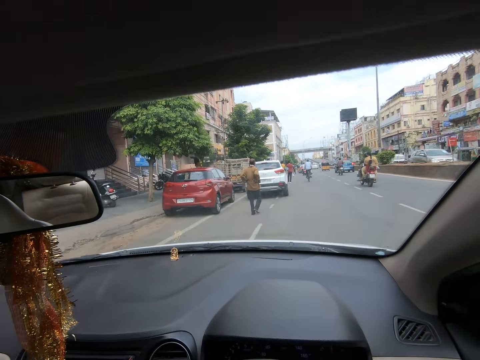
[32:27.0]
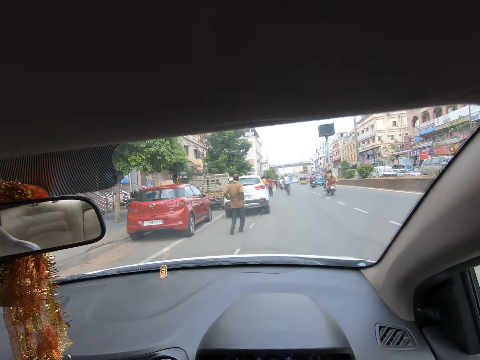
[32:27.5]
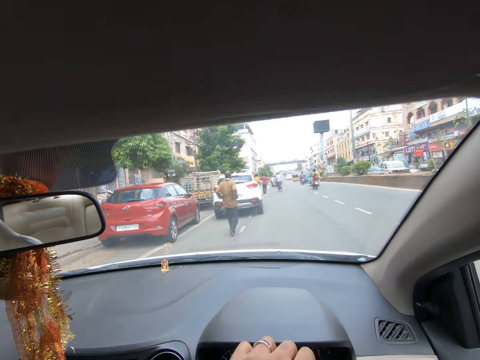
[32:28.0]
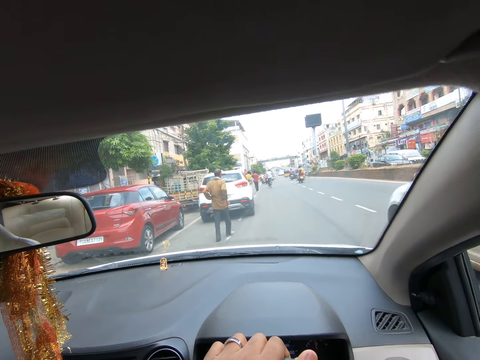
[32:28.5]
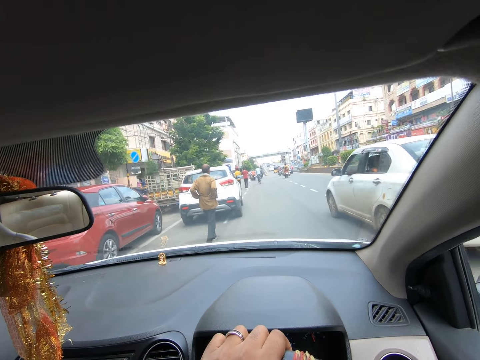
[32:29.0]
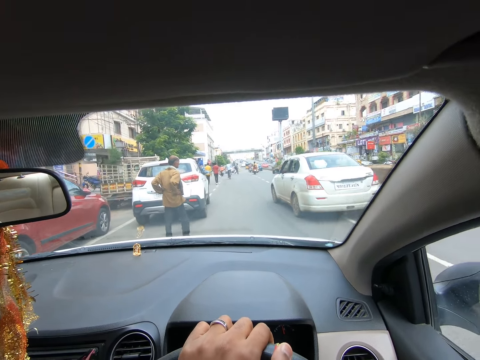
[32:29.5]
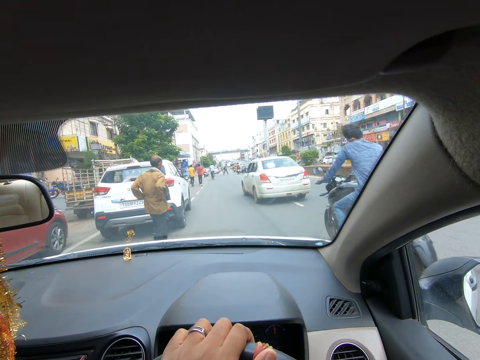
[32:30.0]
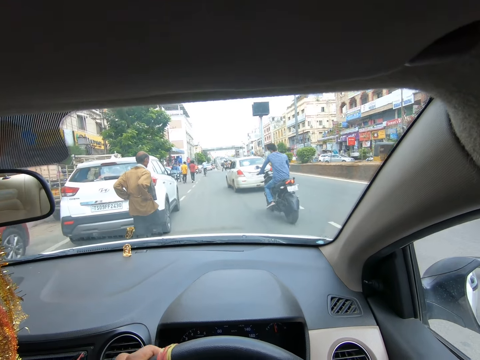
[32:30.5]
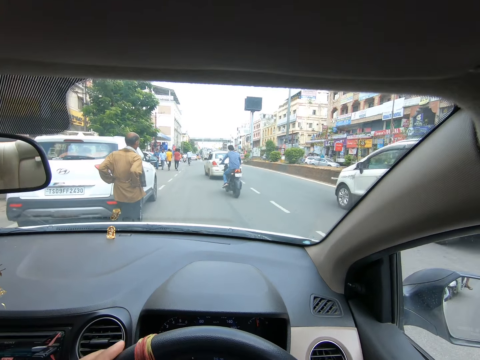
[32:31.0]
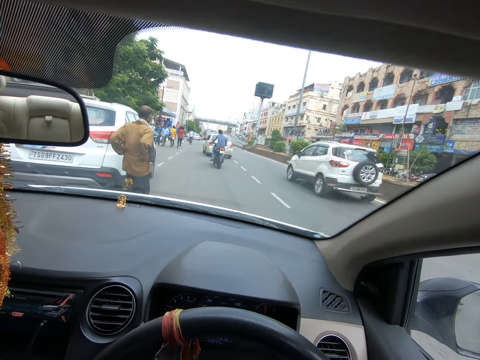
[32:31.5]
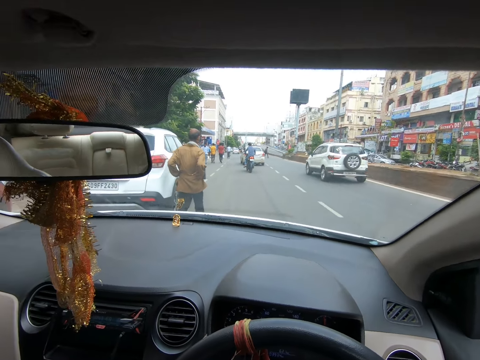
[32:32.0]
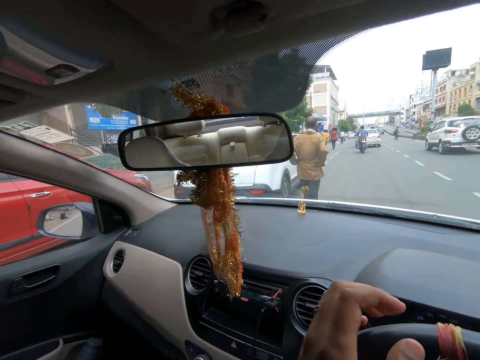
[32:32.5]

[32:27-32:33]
The camera wearer drives the car.

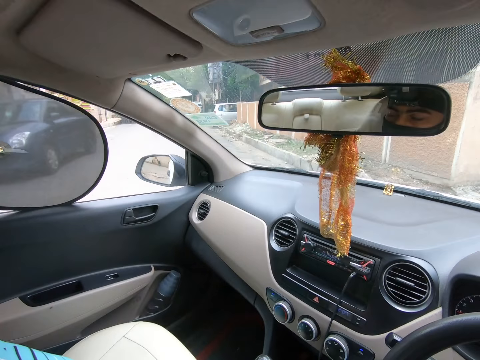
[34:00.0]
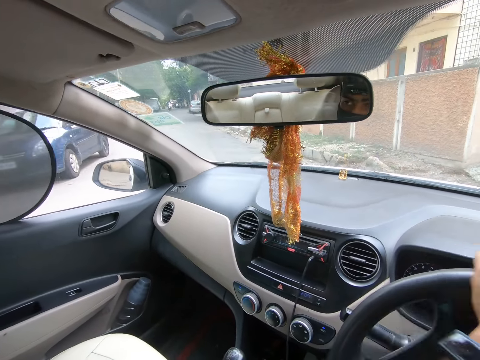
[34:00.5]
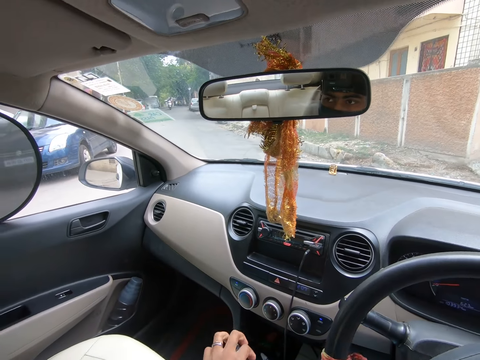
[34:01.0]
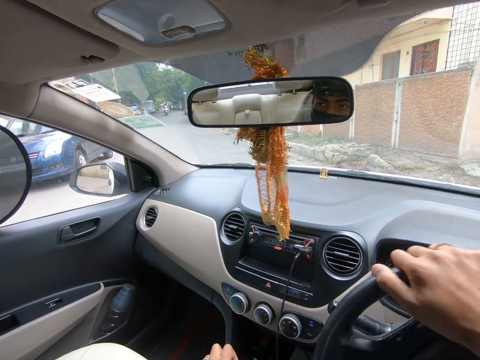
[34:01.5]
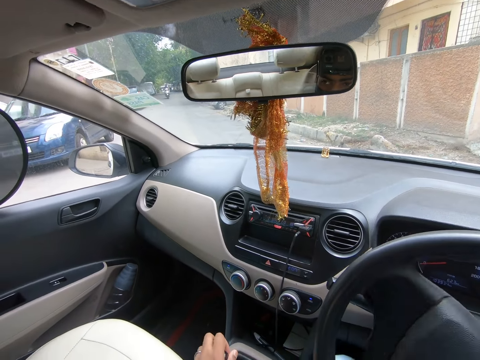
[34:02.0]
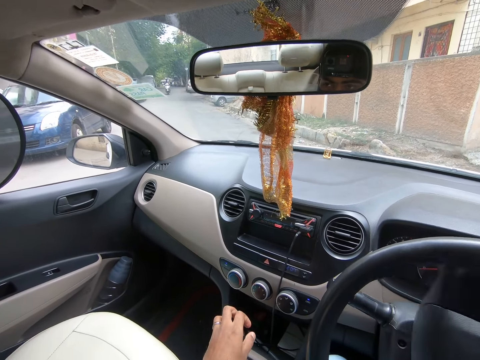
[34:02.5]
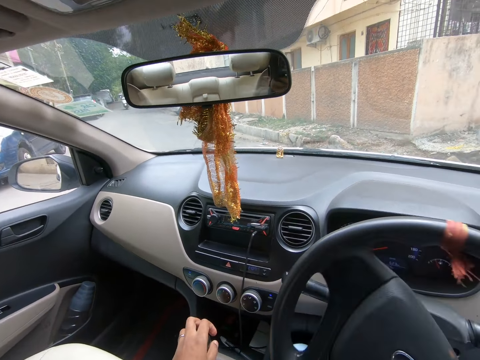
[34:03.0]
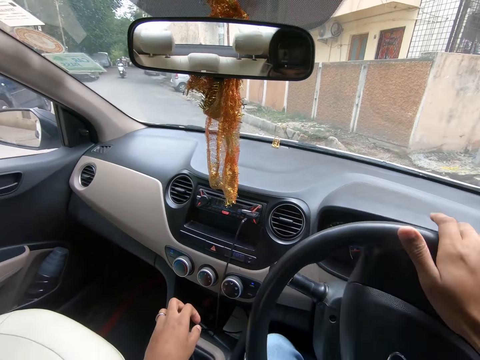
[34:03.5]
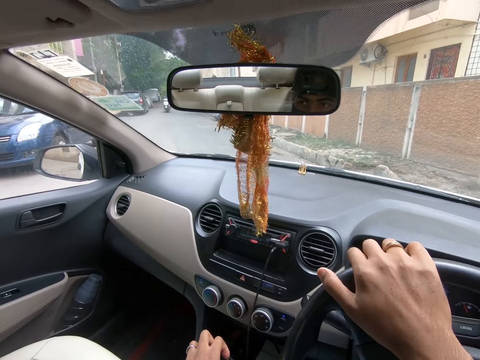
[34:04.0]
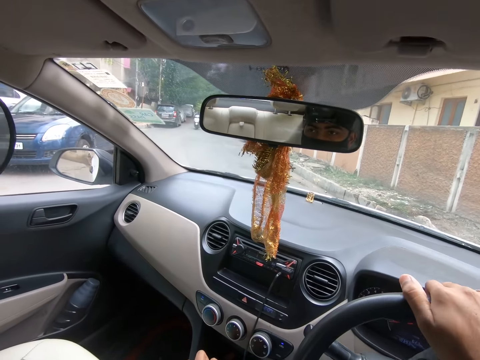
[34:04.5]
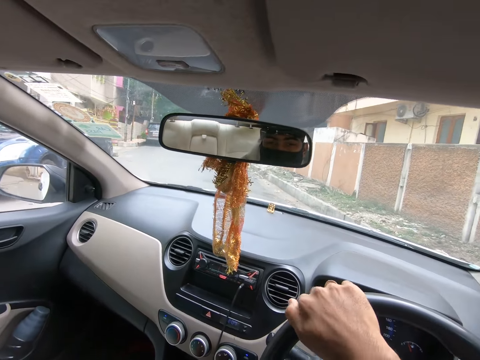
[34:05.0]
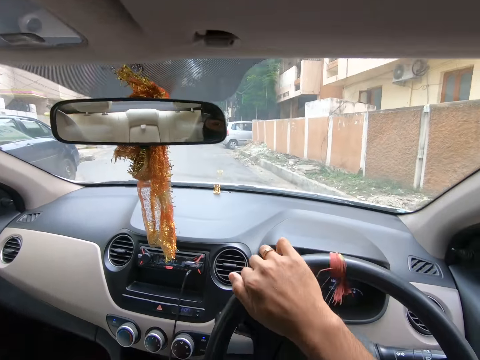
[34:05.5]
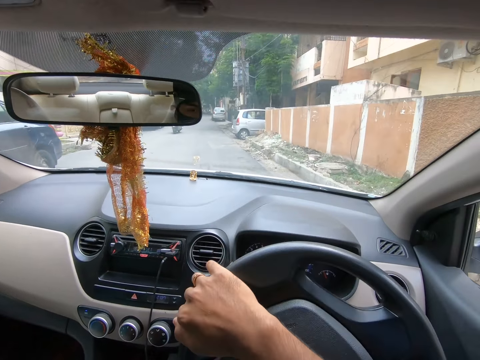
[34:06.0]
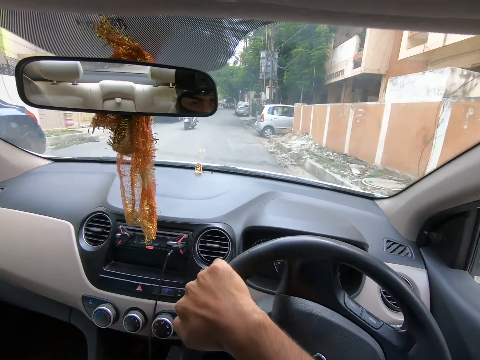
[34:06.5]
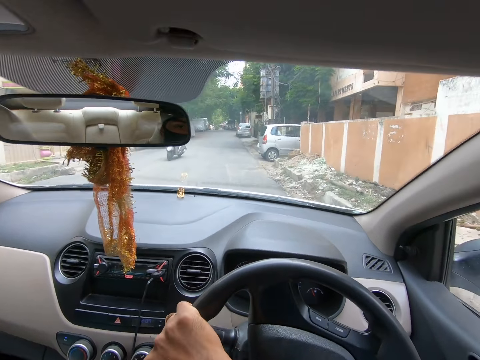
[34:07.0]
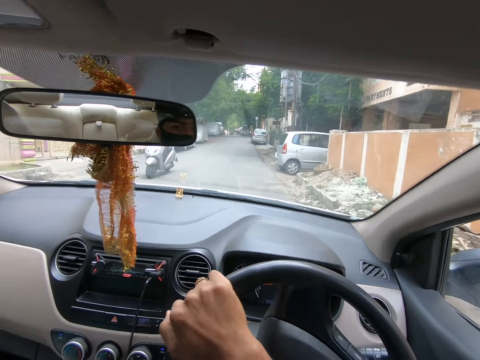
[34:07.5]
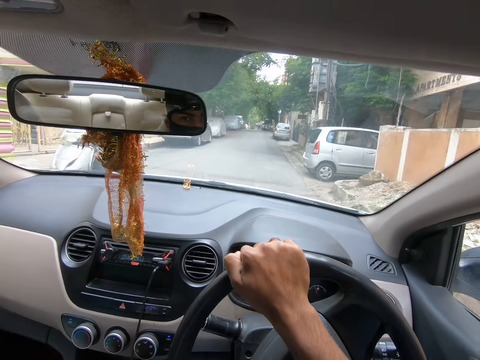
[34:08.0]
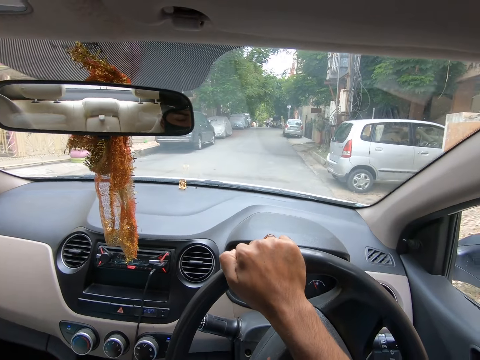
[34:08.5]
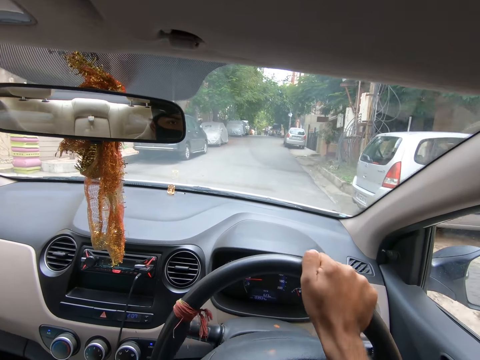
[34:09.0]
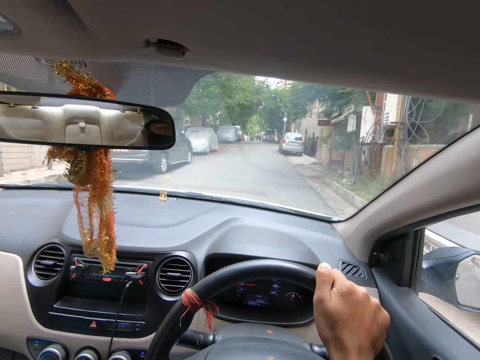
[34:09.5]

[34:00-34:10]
The camera wearer holds a gear. They drive the car.

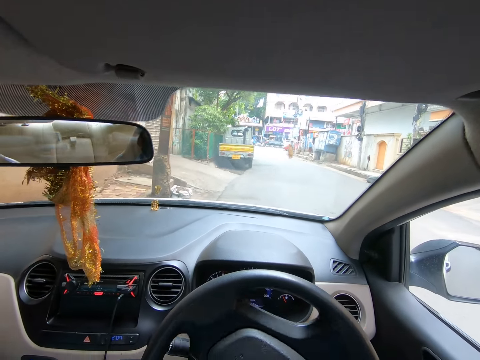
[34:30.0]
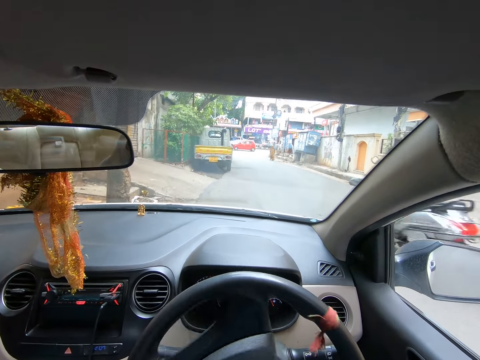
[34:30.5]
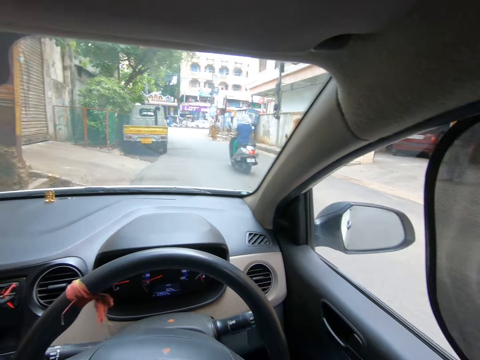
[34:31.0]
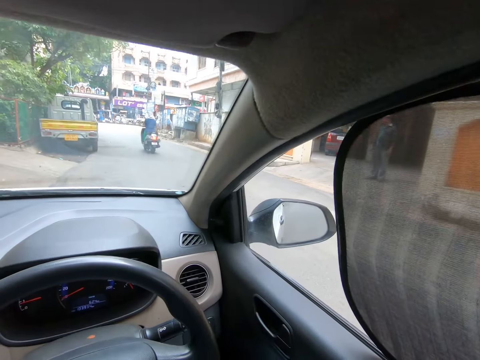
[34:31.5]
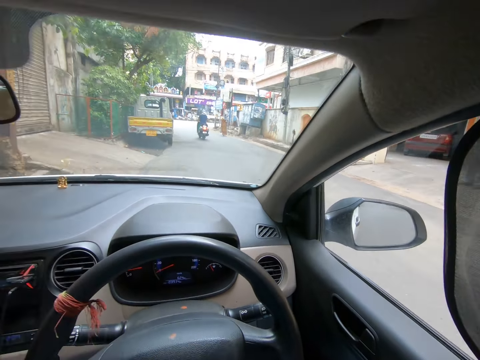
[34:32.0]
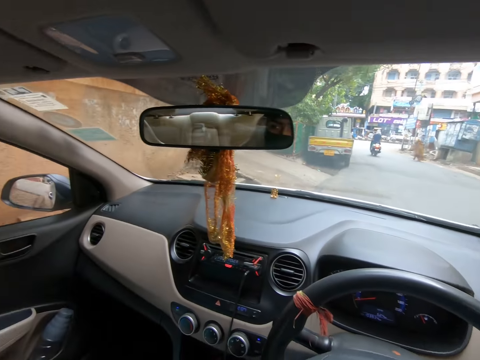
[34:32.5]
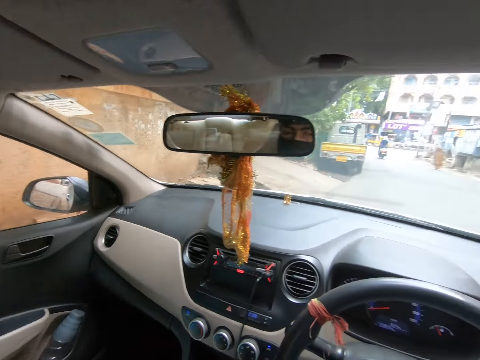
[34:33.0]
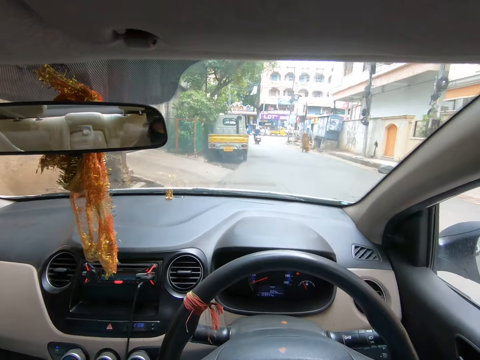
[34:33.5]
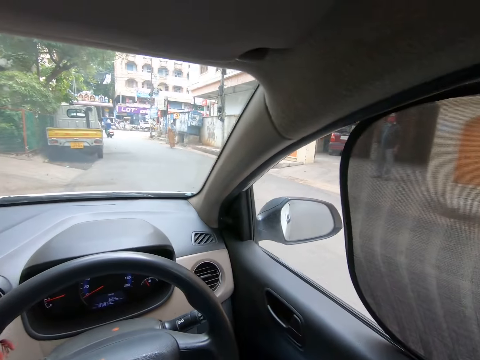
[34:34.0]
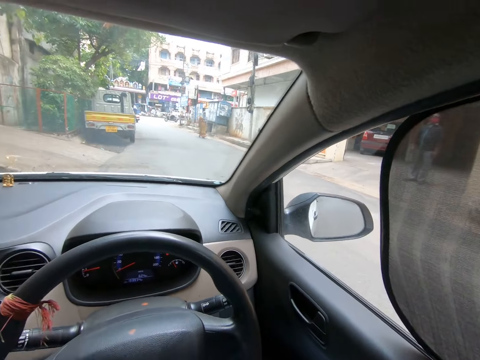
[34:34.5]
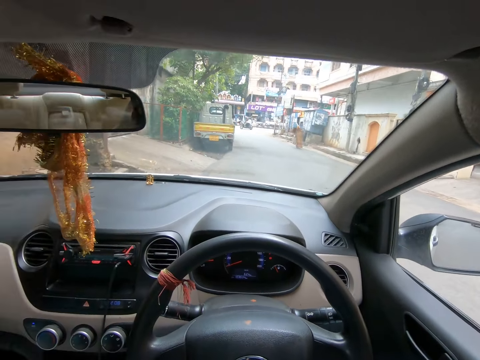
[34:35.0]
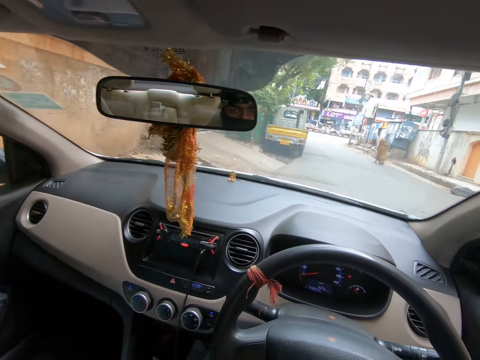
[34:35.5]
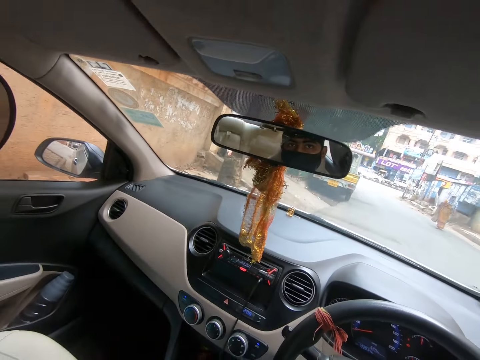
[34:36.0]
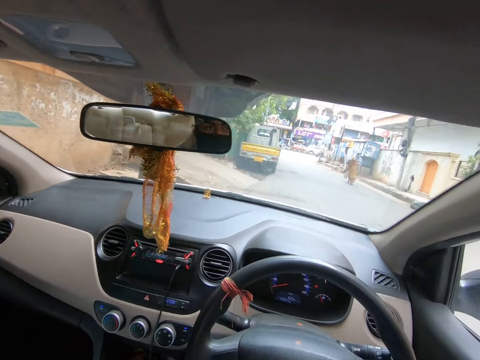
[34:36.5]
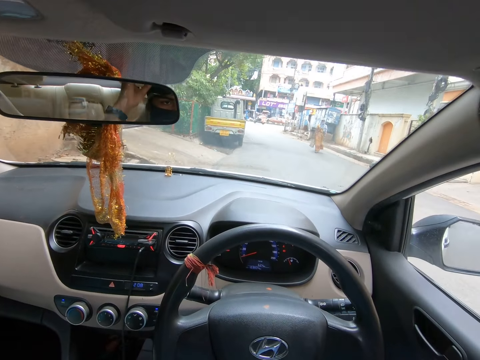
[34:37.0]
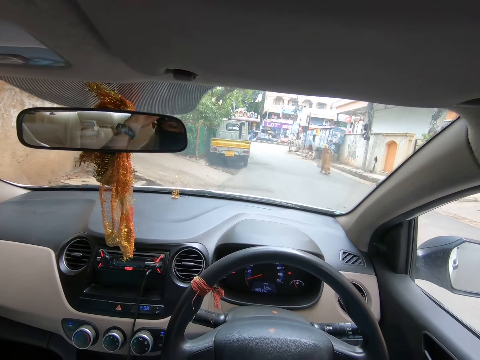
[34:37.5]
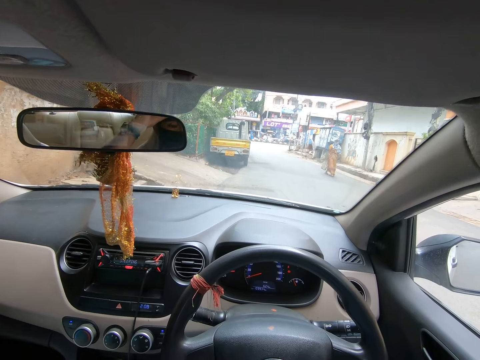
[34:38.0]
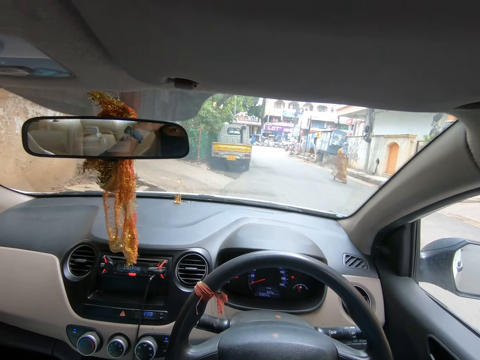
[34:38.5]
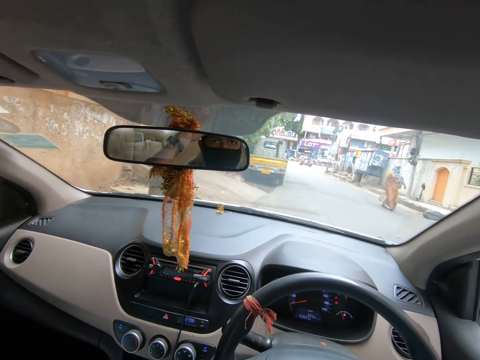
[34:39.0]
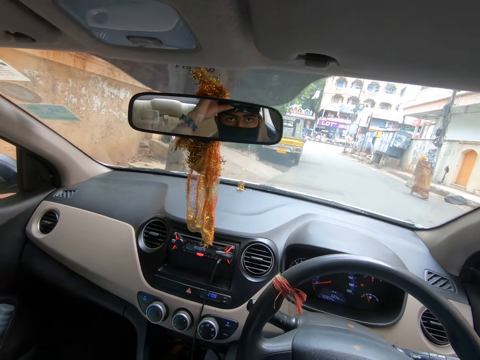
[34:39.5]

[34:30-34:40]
The camera wearer looks around. They adjust the camera on the head.
